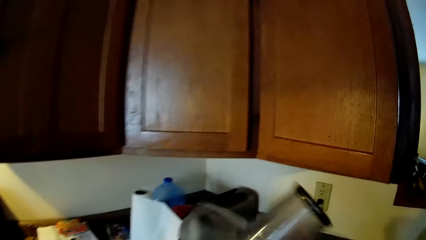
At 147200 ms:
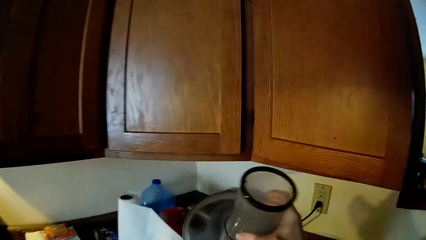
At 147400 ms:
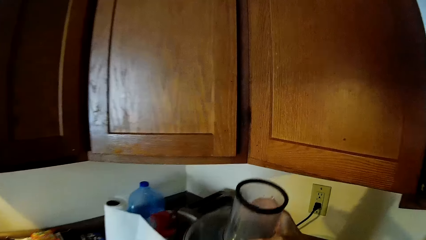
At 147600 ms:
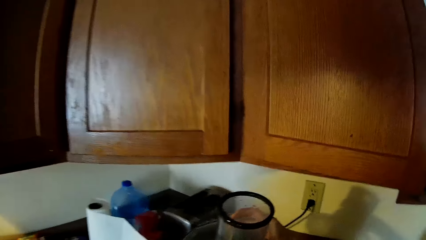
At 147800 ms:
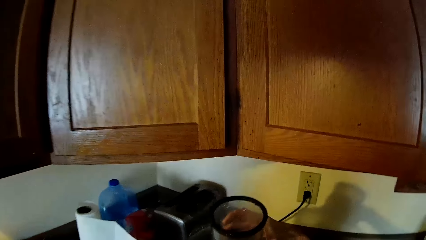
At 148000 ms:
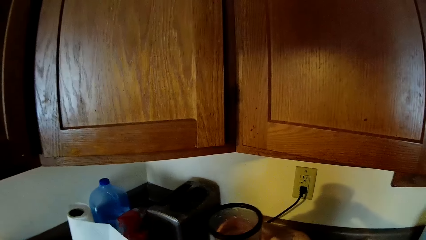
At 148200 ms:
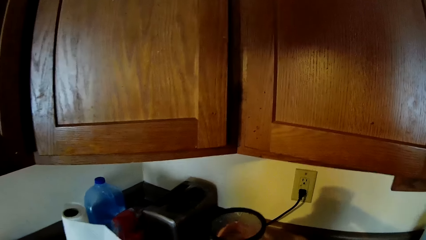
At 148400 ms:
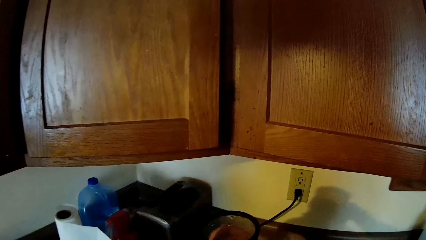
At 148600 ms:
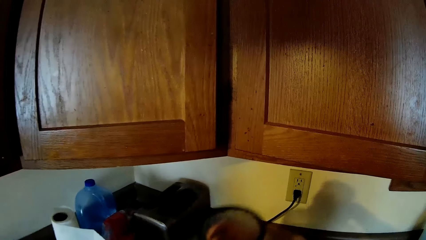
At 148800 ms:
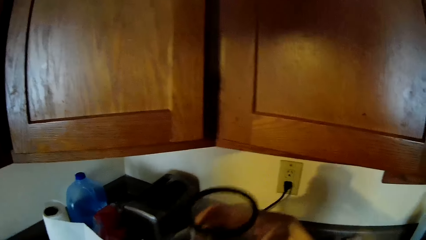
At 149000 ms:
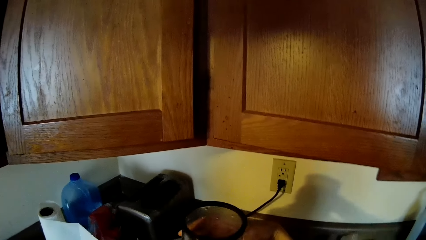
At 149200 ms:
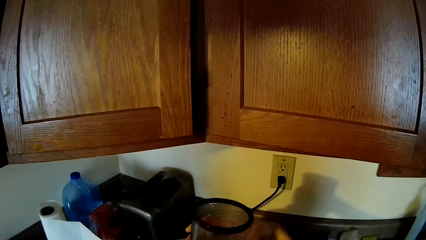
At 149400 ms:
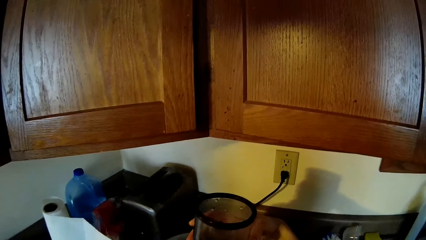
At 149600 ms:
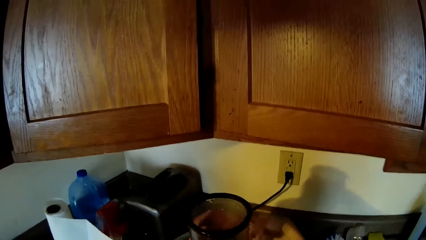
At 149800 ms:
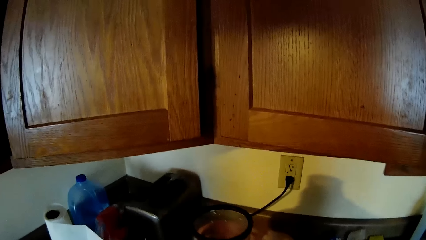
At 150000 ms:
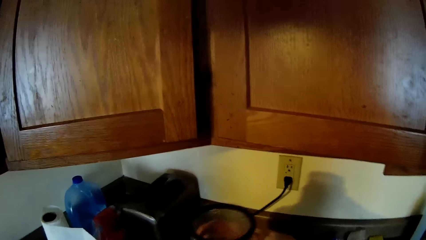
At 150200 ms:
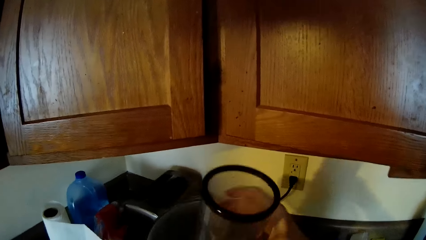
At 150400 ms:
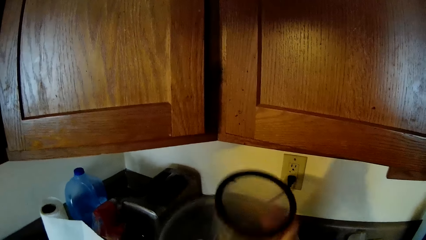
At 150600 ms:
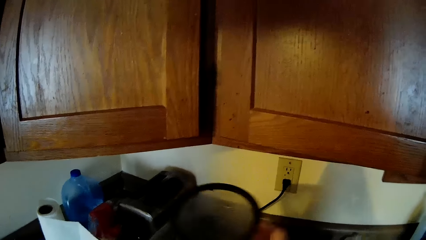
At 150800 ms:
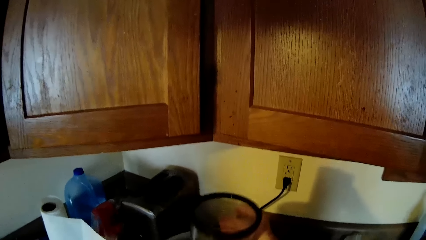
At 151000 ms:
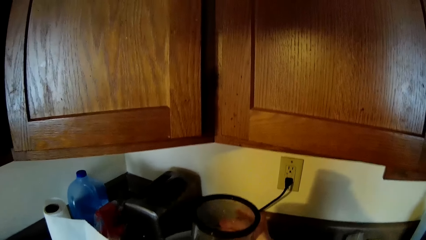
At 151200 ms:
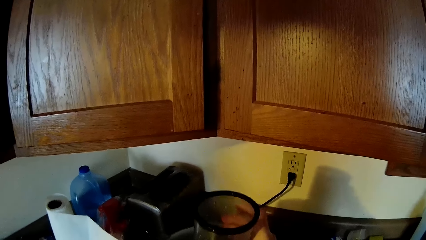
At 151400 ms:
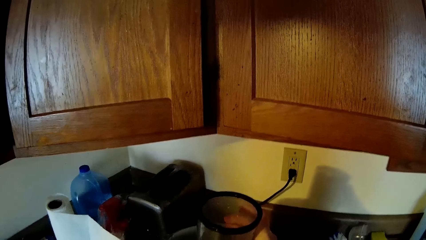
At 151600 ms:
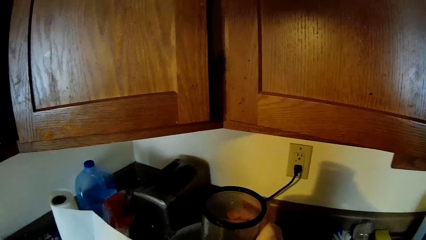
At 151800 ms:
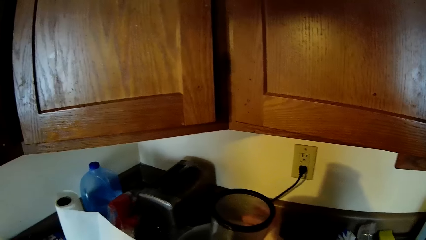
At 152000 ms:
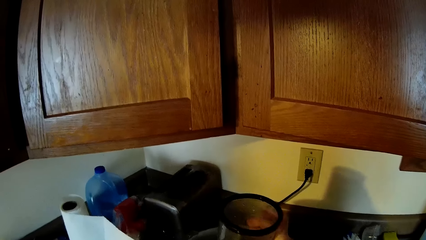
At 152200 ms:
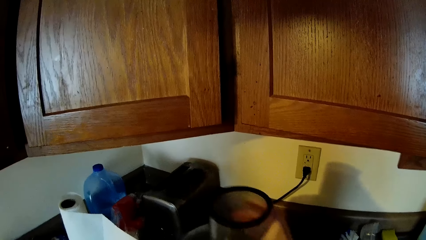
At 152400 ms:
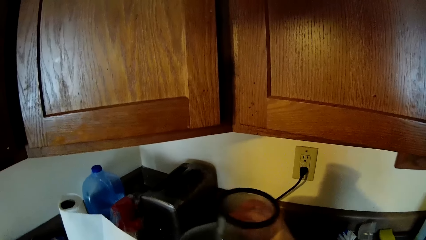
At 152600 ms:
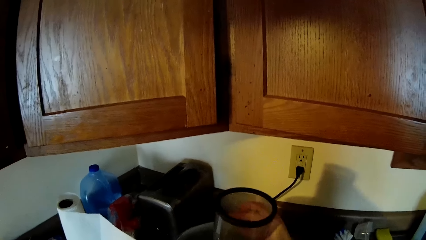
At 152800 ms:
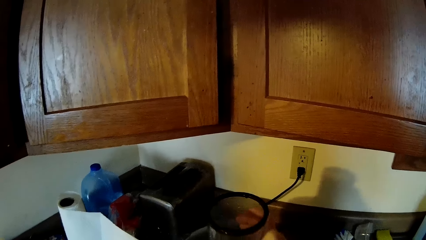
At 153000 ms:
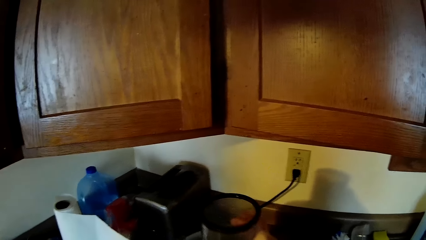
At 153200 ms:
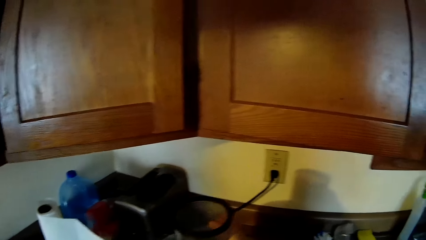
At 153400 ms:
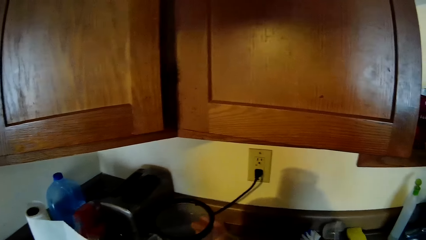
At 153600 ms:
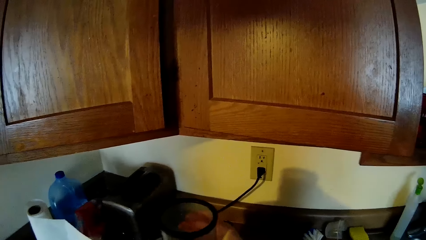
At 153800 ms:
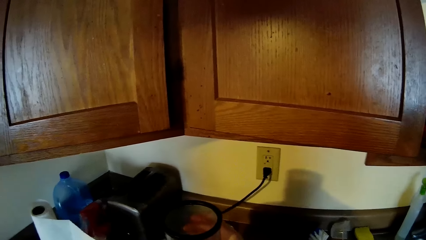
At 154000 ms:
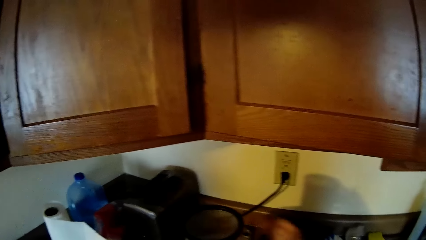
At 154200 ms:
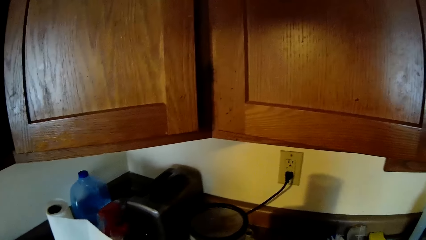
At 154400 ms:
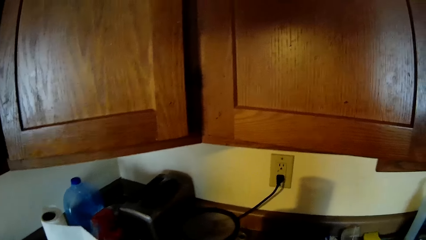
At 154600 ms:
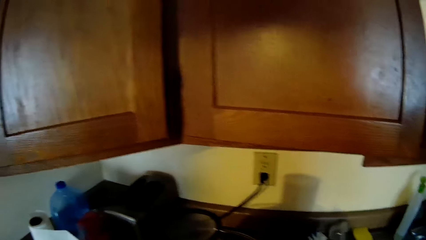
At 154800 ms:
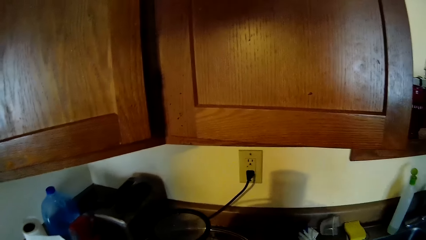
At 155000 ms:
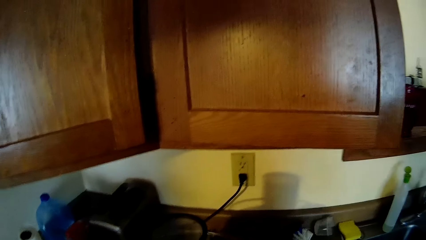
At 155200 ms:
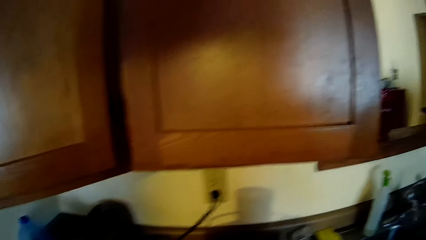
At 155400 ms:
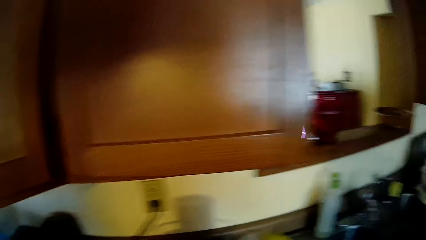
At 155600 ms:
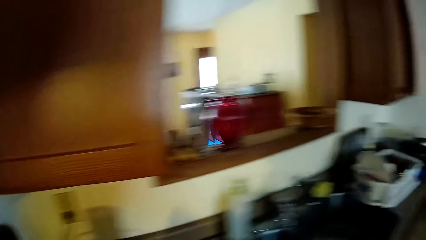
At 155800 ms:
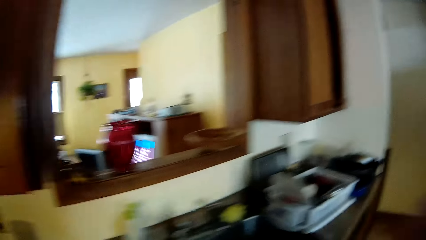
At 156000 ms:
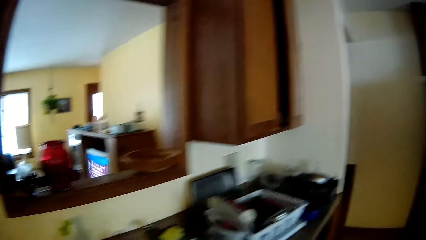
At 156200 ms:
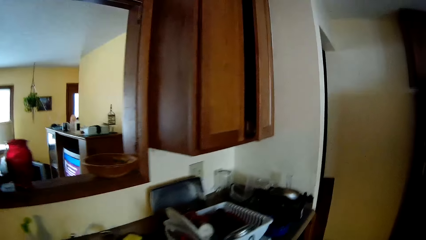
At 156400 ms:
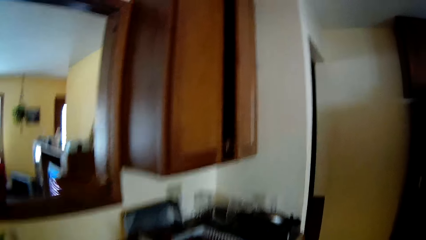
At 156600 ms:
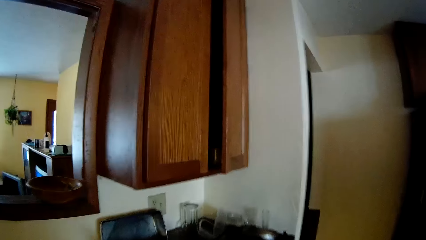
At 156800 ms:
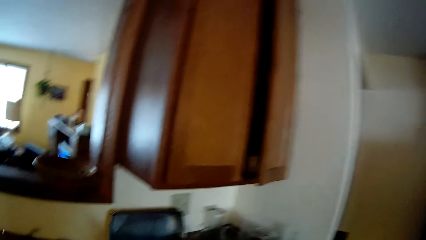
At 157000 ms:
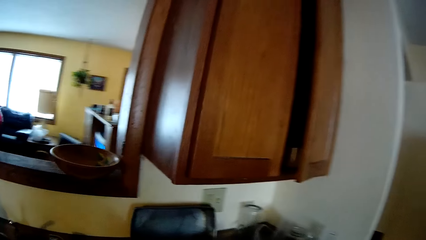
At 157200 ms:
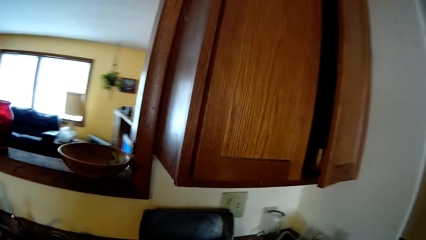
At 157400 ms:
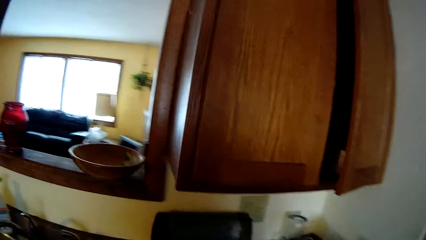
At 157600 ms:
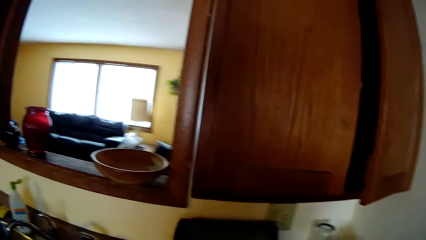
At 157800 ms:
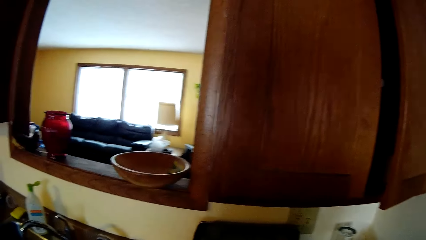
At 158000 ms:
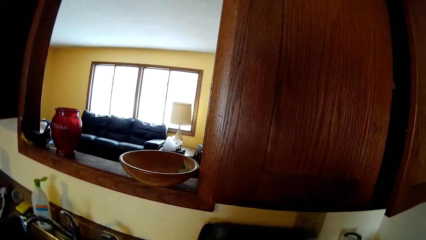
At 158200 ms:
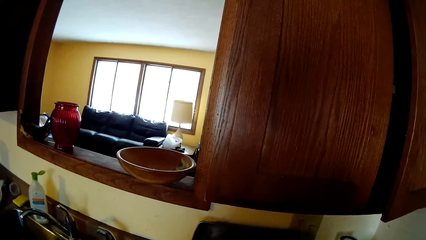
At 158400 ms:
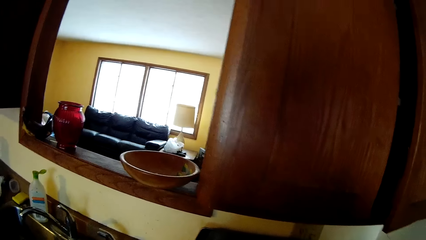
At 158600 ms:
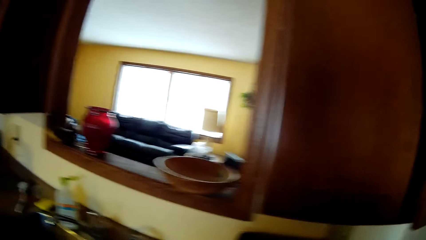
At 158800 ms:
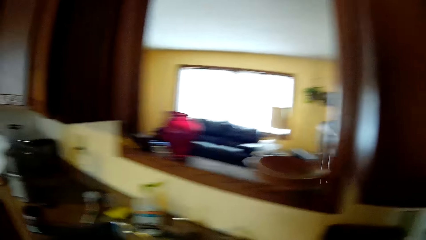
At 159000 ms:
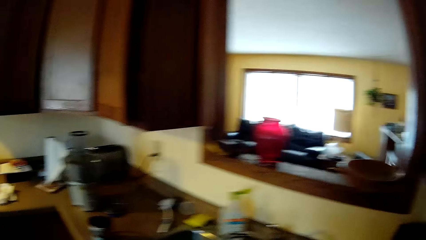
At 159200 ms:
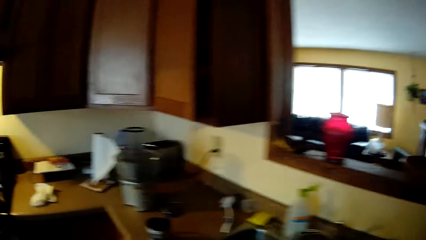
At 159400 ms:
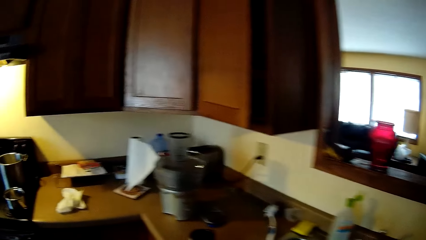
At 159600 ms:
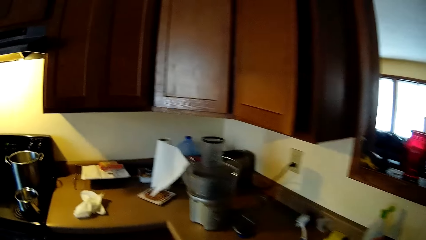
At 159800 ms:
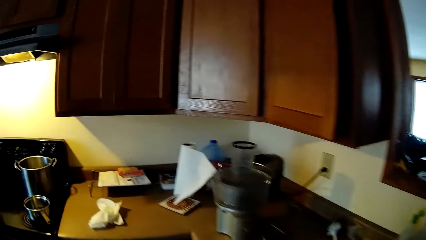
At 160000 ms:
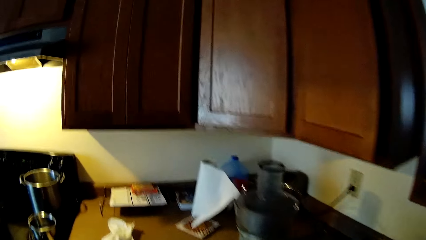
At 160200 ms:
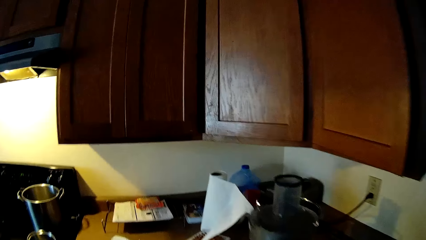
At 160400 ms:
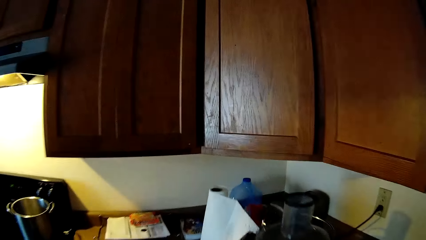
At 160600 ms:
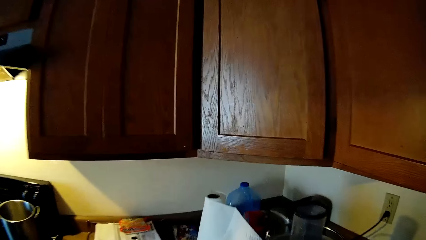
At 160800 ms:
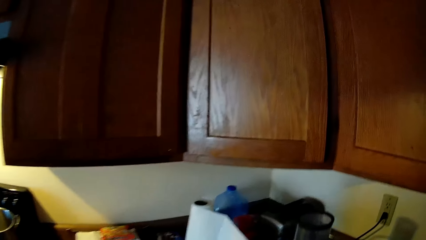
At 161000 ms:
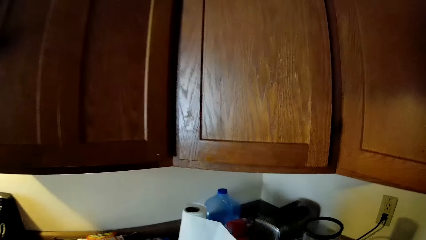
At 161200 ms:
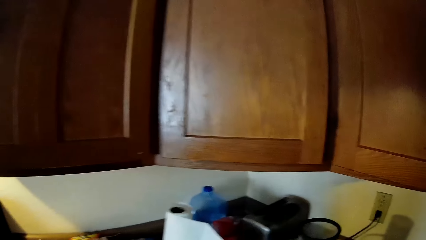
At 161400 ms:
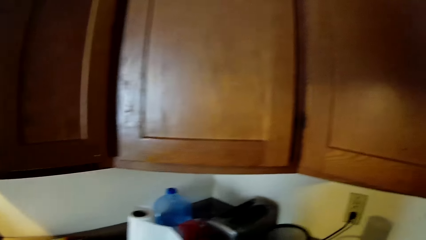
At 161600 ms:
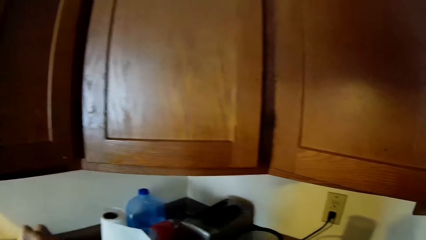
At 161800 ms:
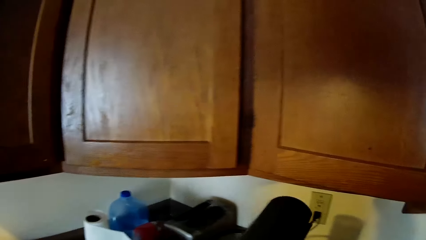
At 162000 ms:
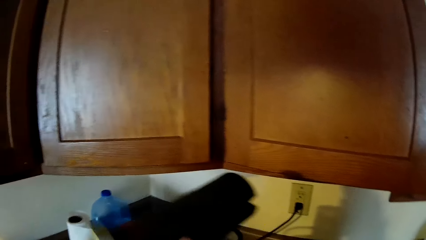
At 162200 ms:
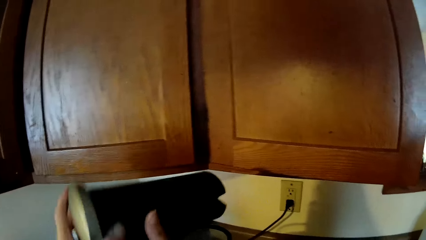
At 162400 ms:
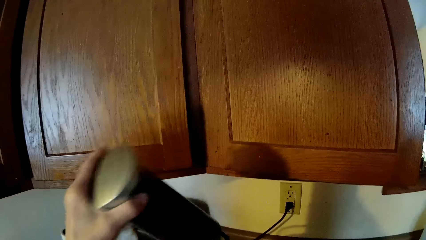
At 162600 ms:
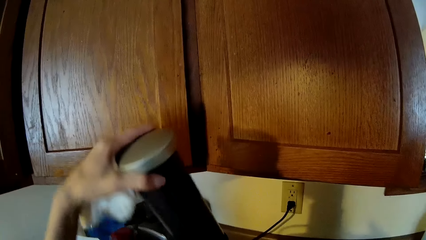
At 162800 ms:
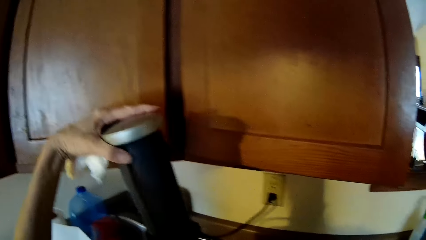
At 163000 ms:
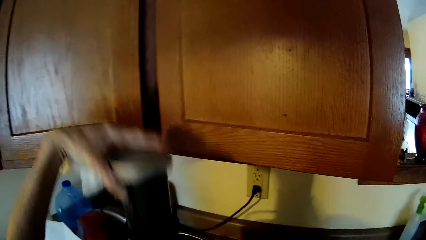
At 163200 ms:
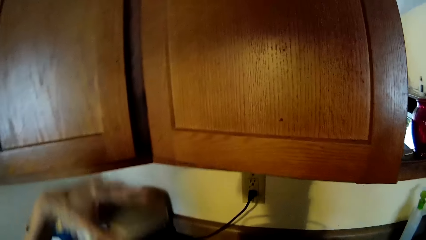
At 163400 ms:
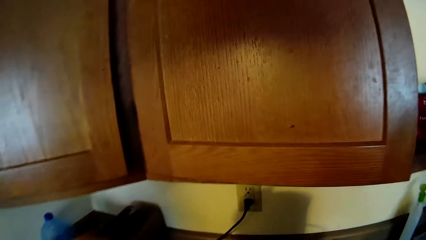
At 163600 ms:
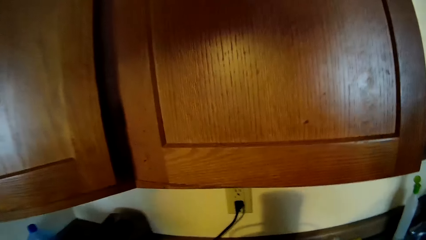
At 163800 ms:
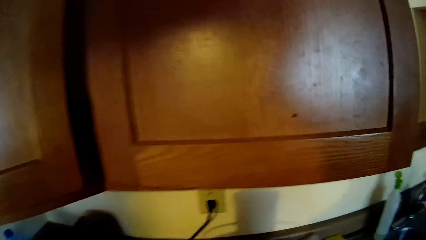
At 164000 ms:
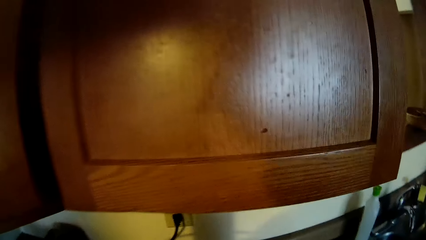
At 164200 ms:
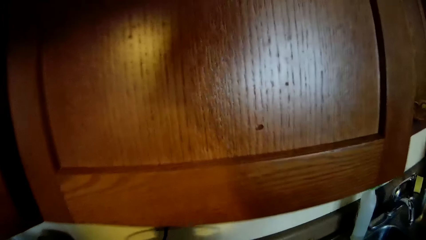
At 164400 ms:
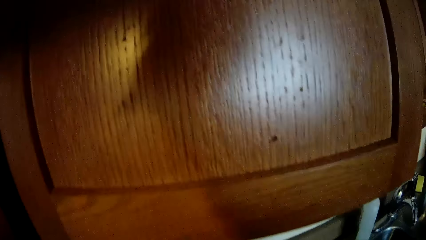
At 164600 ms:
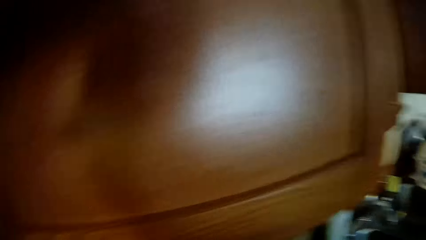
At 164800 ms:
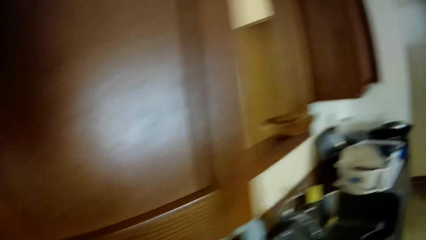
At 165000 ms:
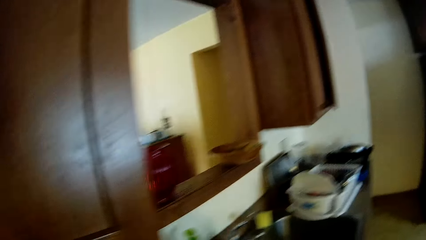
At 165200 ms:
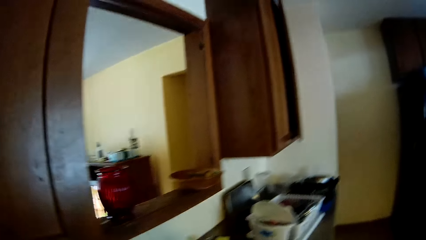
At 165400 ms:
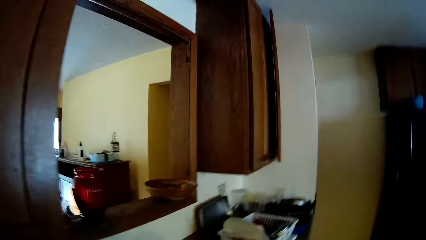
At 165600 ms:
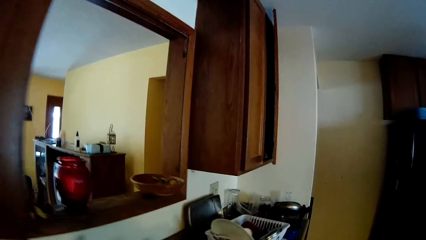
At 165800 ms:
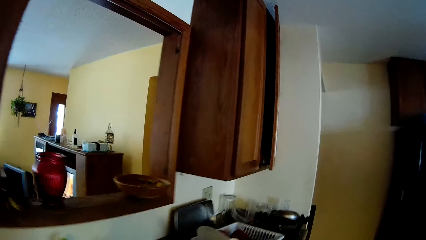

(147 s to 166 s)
The camera wearer attaches the food processor lid to the food processor bowl with both hands. He places something down. He holds something. He walks around. He holds a food processor pusher with both hands. He drops the food processor pusher into the food processor lid with his left hand.
